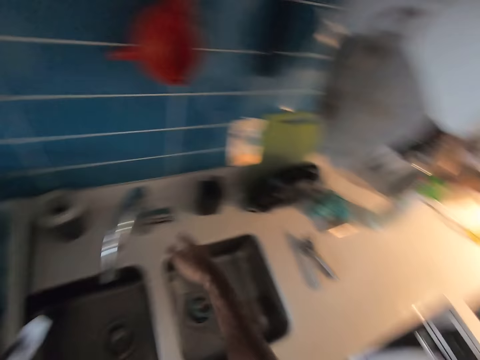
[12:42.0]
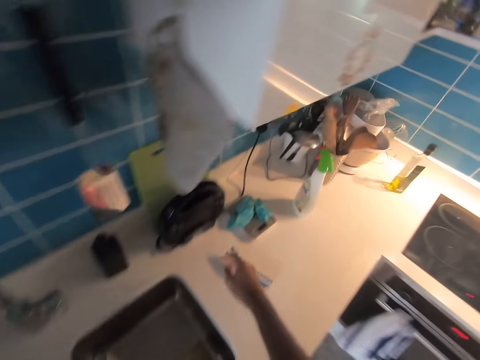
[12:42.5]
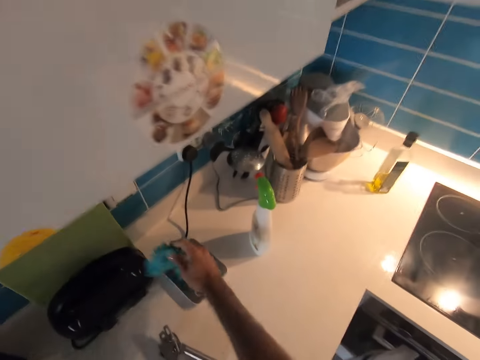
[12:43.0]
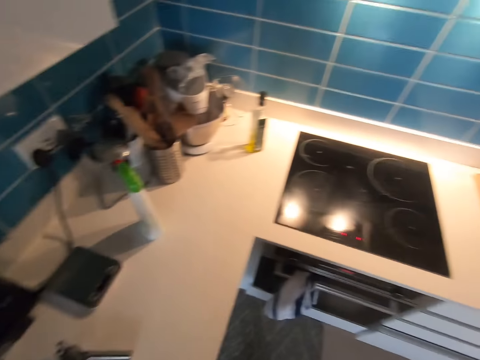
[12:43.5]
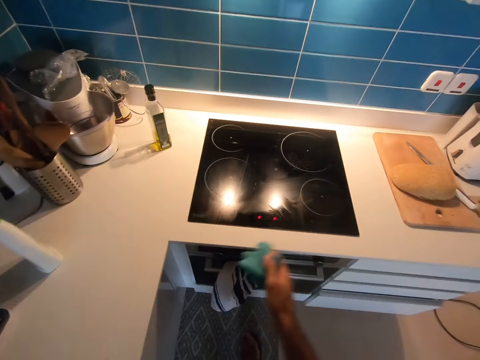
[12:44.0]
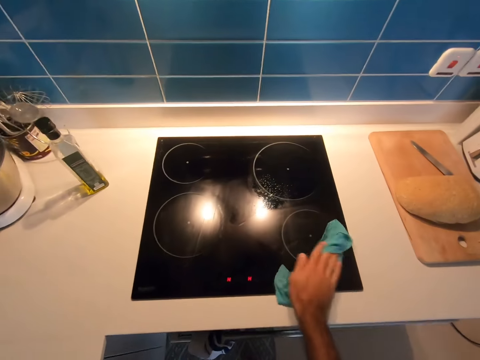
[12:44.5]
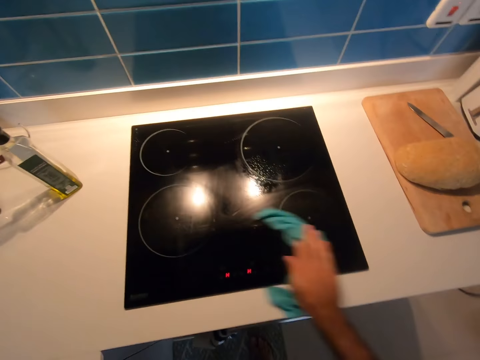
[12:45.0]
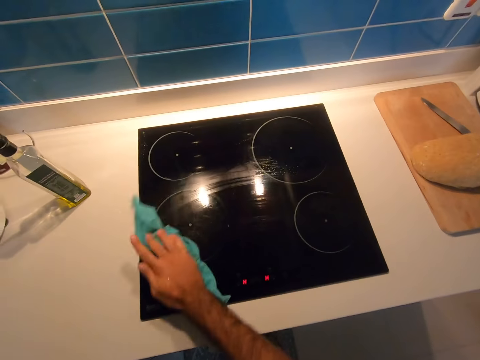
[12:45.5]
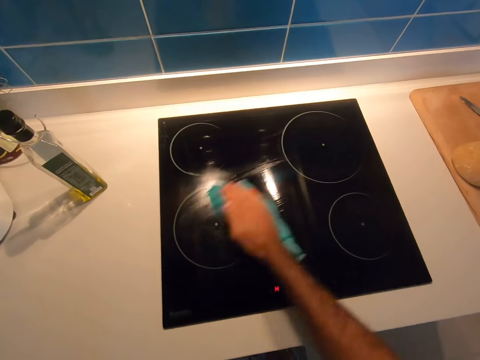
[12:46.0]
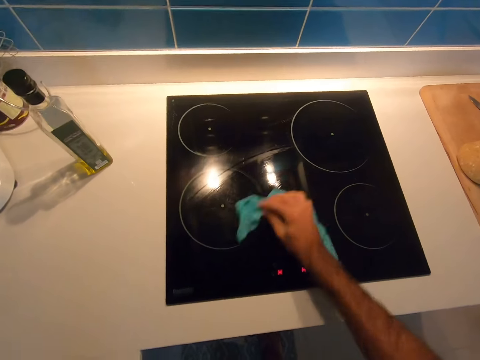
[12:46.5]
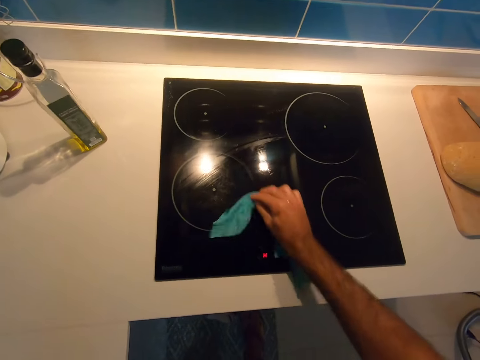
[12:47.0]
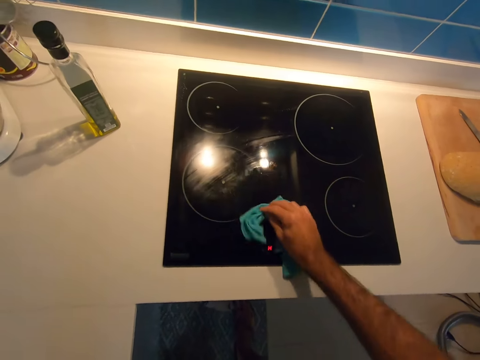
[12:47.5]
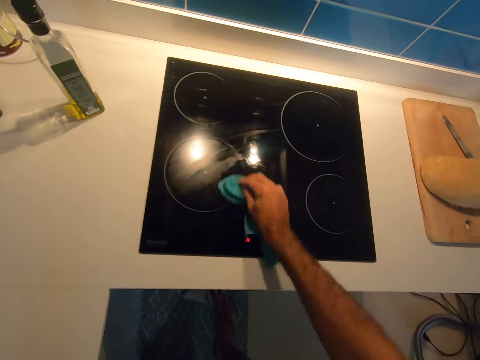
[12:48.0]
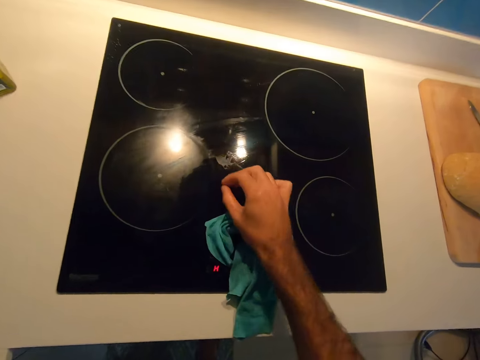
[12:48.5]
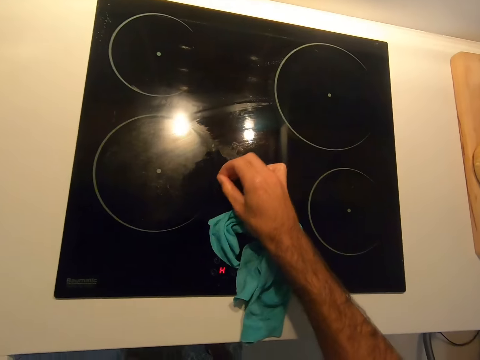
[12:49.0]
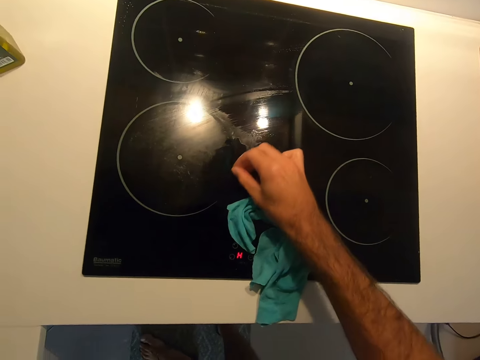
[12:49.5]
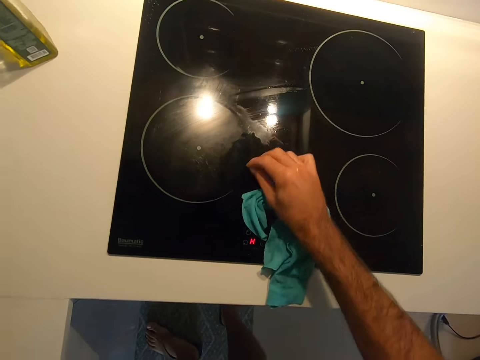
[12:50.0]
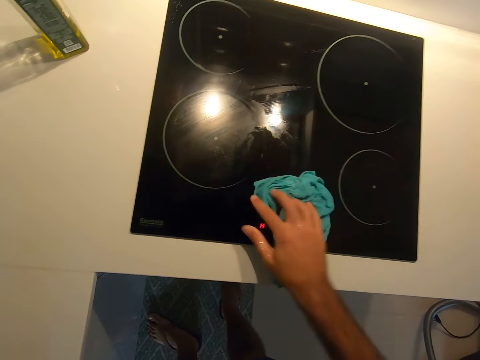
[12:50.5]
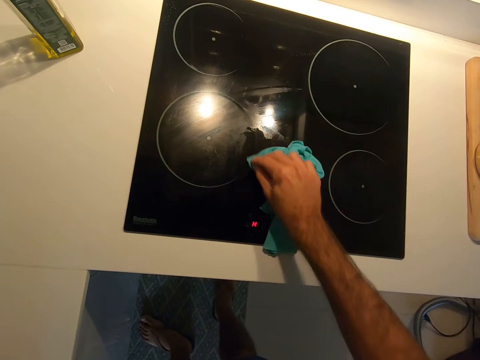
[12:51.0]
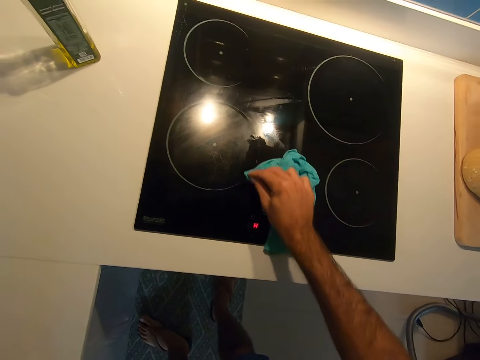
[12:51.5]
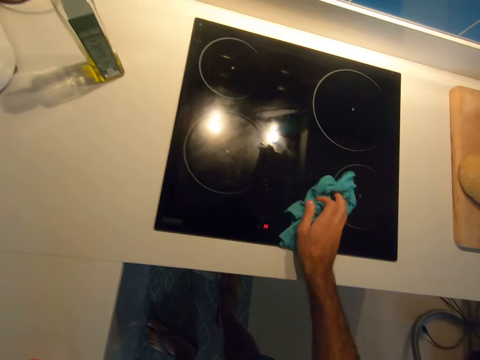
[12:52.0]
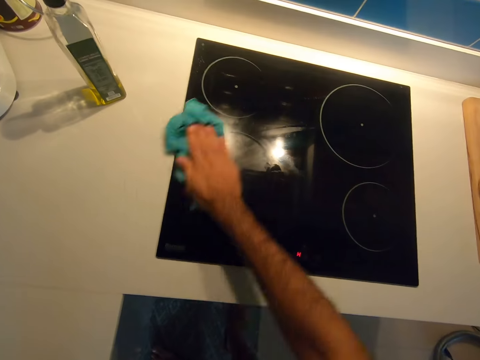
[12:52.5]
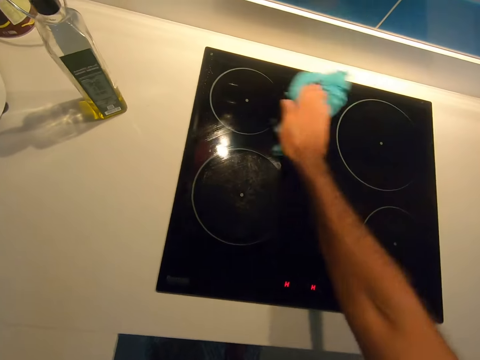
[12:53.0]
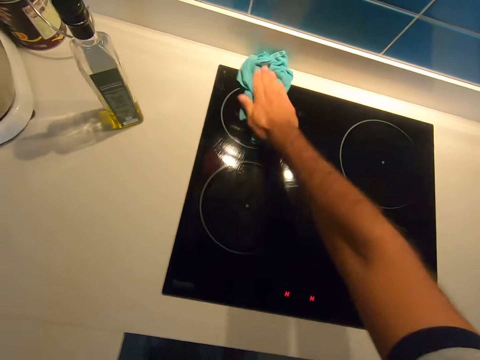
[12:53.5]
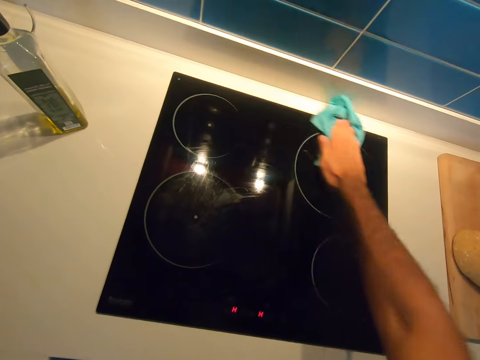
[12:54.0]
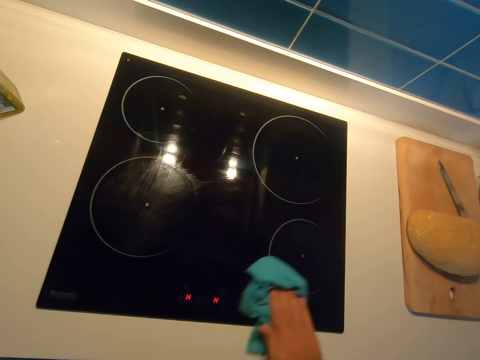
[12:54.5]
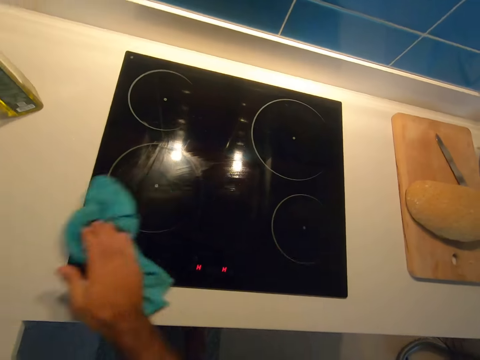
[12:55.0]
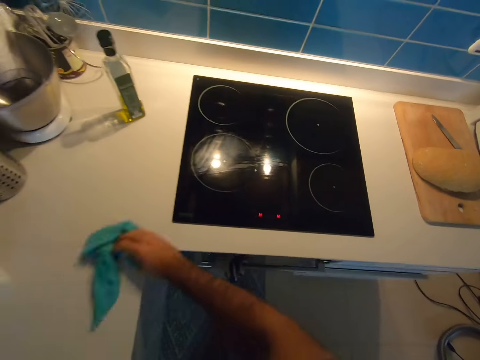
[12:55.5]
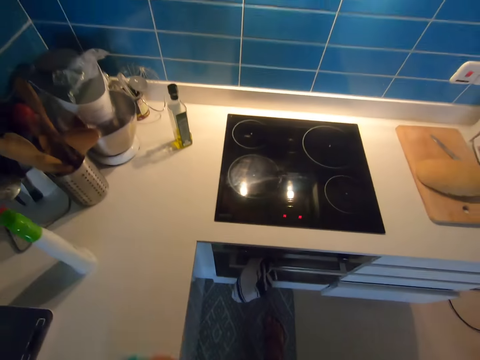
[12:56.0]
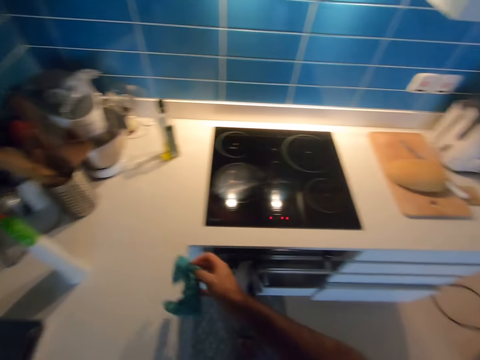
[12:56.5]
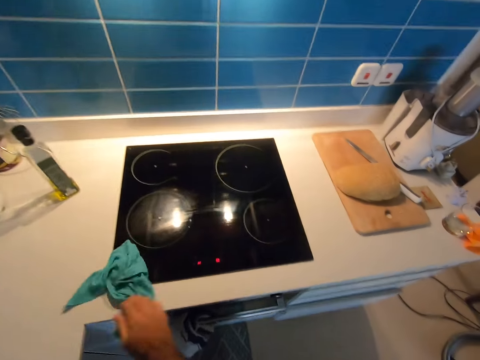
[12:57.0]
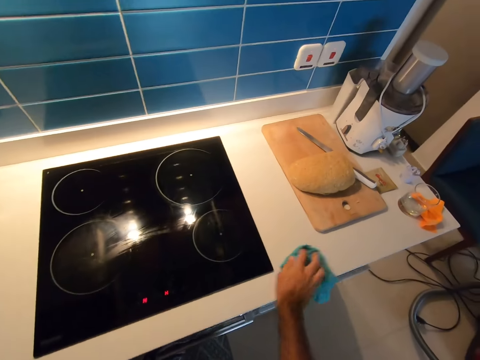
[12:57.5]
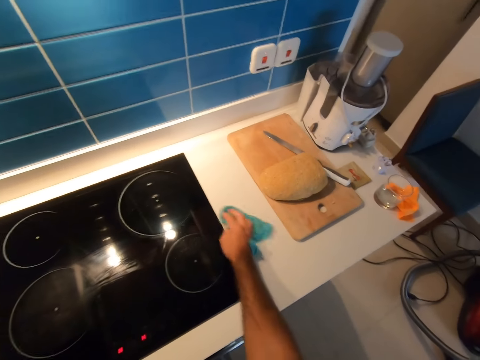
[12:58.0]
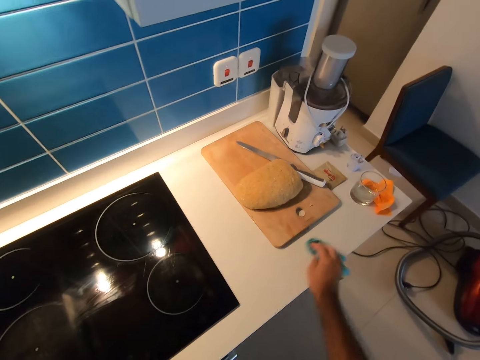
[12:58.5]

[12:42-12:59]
The camera wearer turns off the tap. They move a cloth towel and pick a kitchen napkin. They wipe the electric cooktop with the cloth towel. They scrub the electric cooktop with the hand, using a finger. They scrub the electric cooktop with the cloth towel. They wipe the electric cooktop with the cloth towel. They wipe the countertop with the cloth towel.

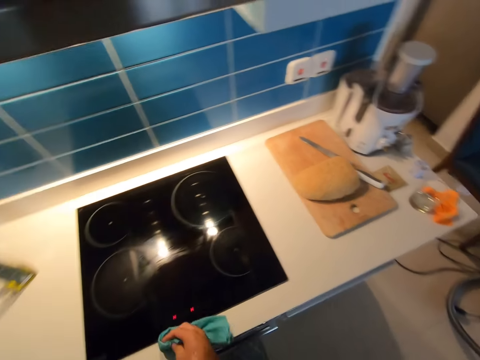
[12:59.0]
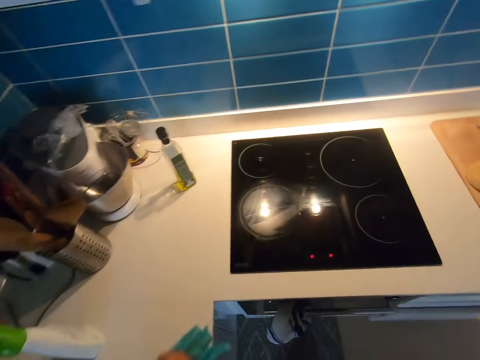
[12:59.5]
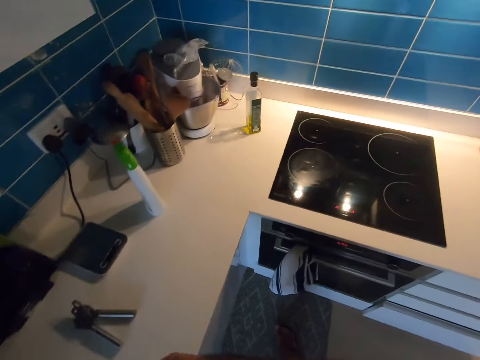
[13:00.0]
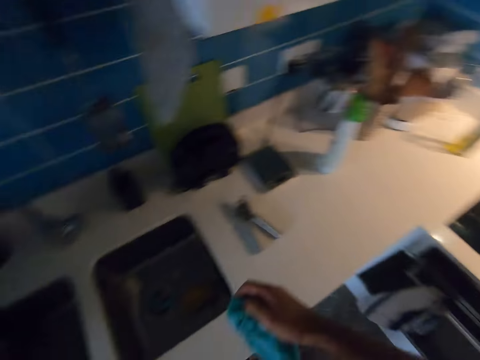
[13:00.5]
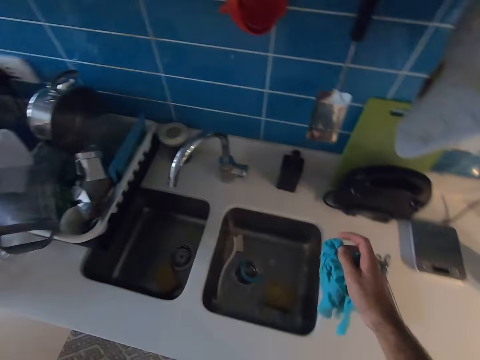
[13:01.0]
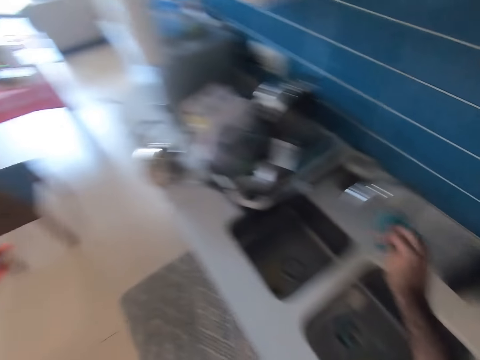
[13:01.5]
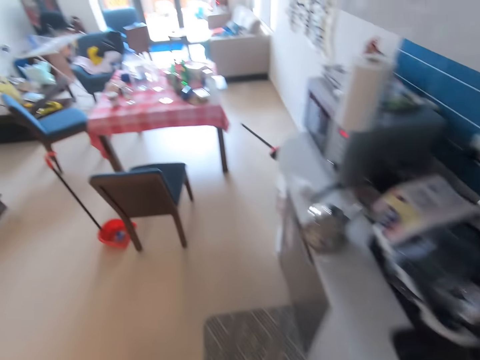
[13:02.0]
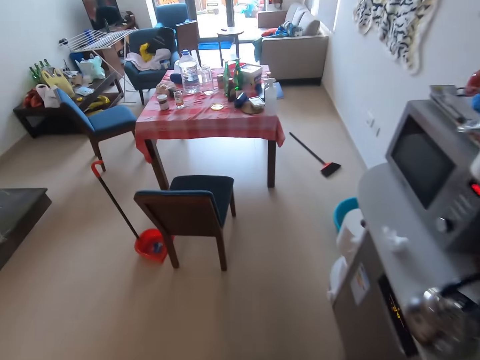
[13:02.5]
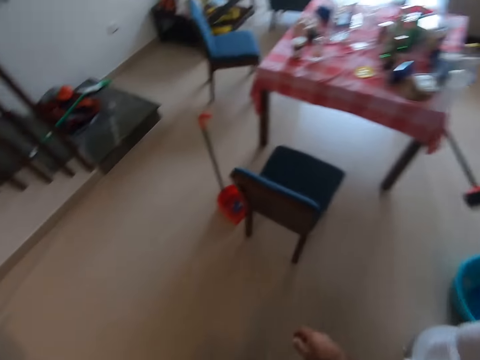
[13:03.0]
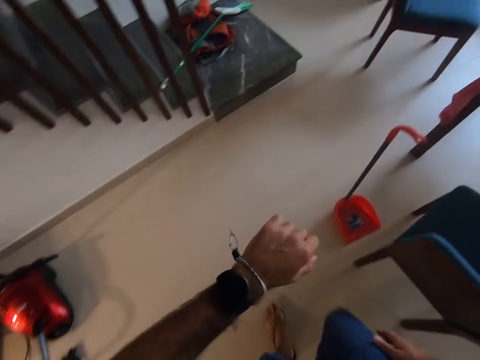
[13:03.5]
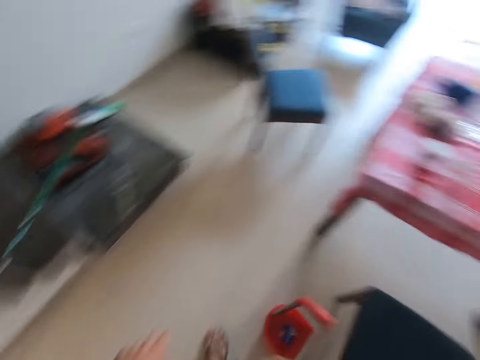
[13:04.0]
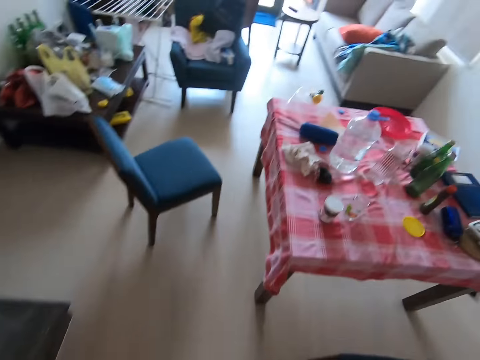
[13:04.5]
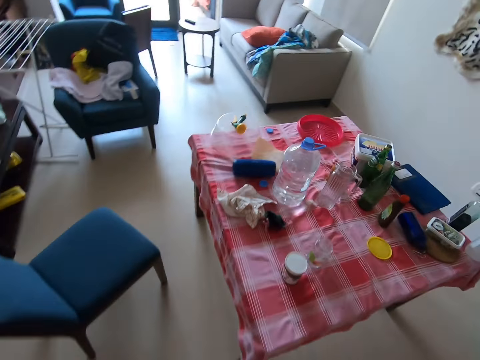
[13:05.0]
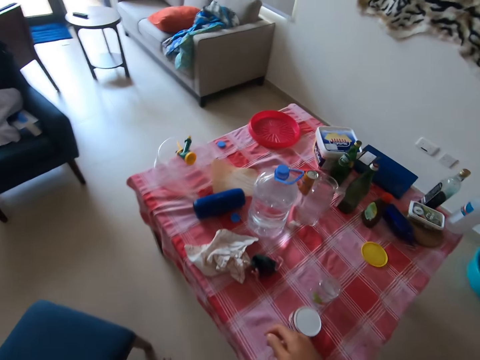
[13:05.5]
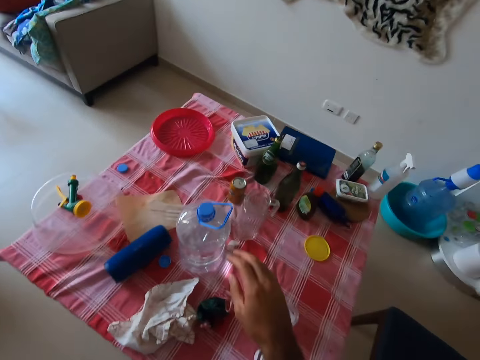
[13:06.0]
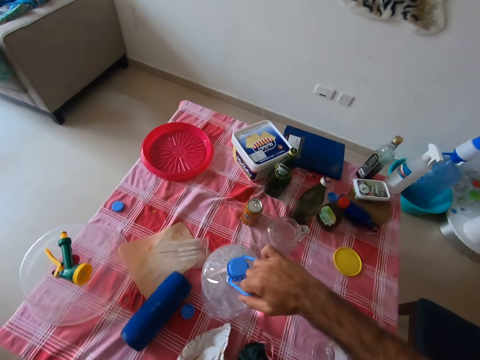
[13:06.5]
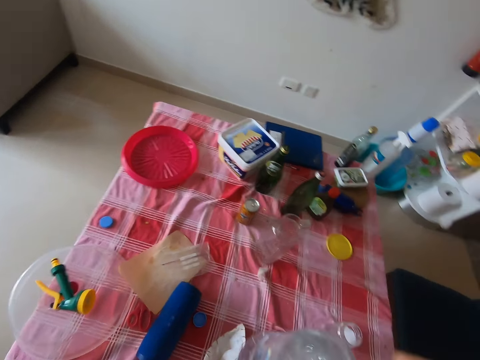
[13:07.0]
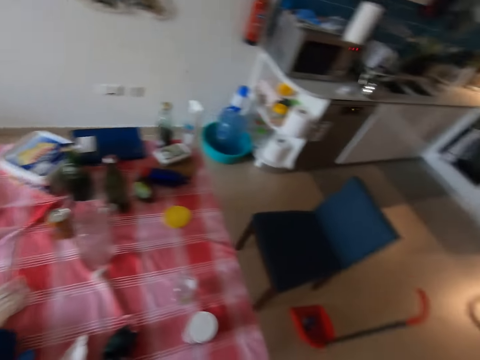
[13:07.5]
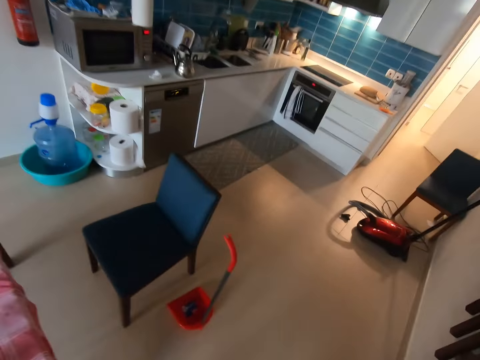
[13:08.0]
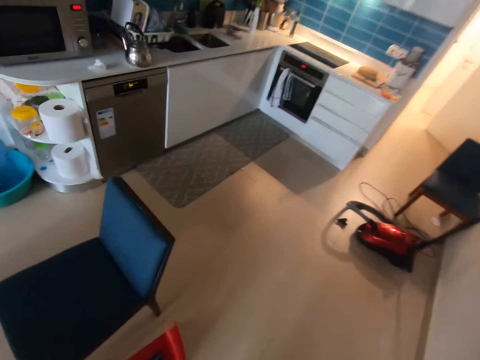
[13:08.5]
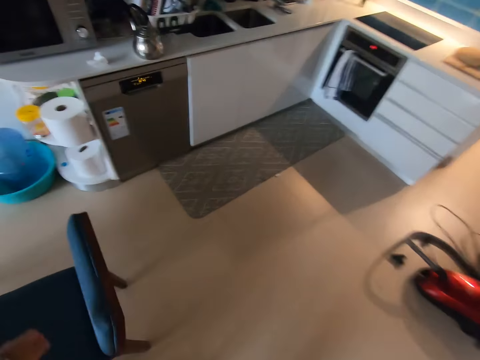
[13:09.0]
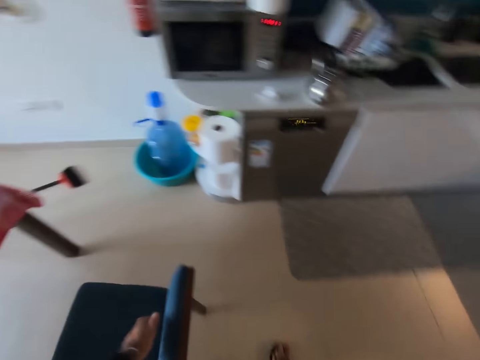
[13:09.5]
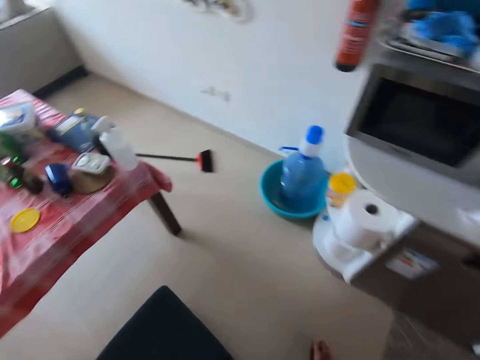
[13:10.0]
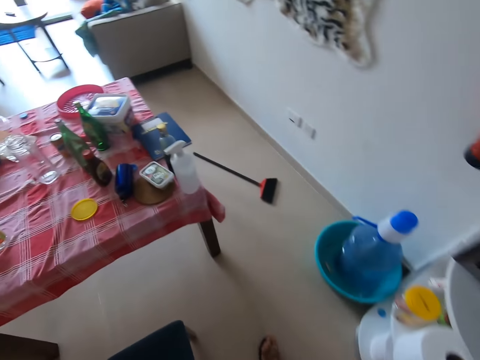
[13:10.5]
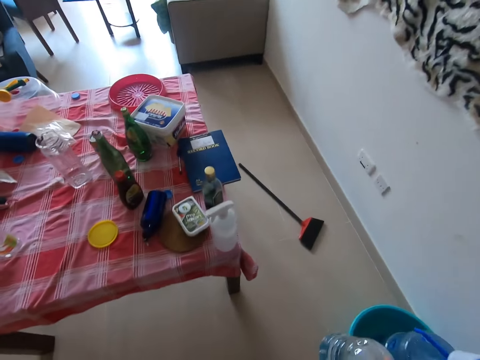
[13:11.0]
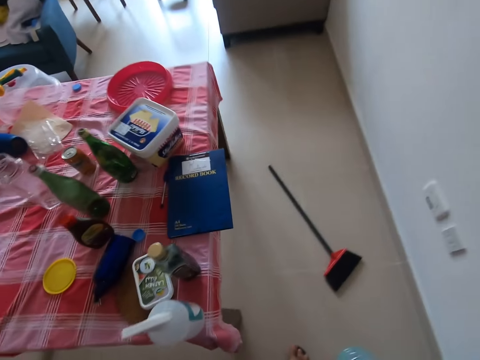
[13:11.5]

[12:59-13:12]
The camera wearer places the kitchen napkin in the sink. He throws the cloth towel on the countertop. He looks at his arm. He walks to the table and picks a bottle of water from the table. He walks to the kitchen and moves a seat.
